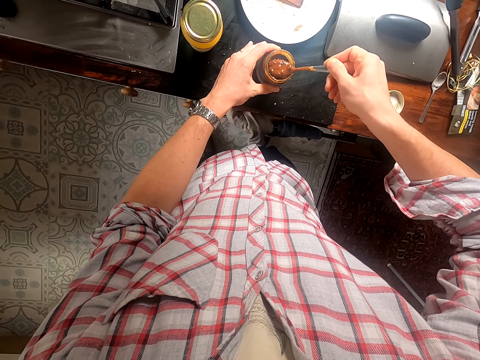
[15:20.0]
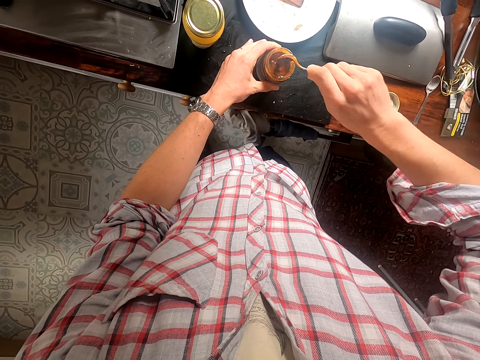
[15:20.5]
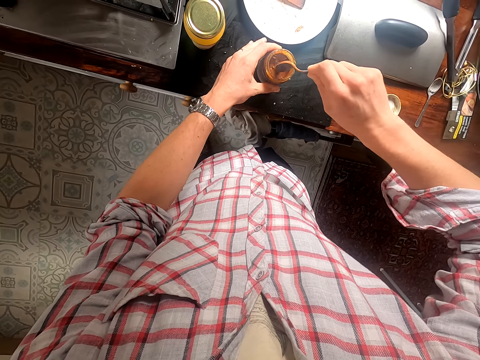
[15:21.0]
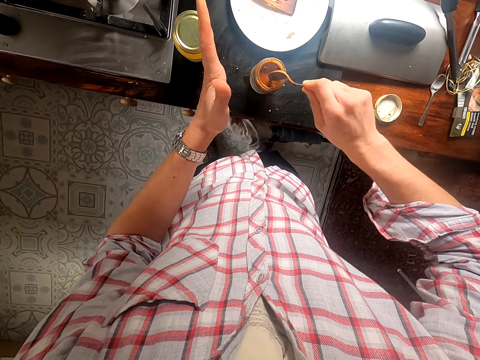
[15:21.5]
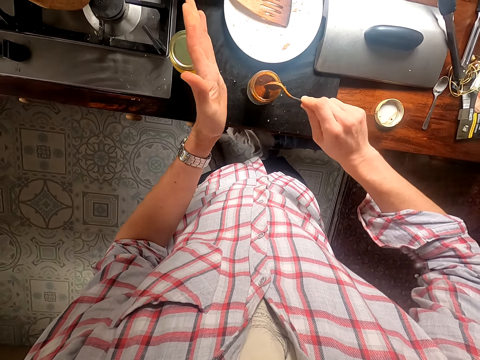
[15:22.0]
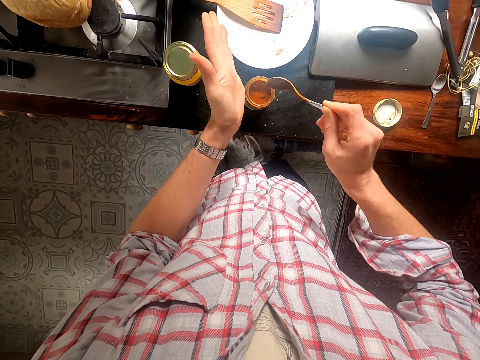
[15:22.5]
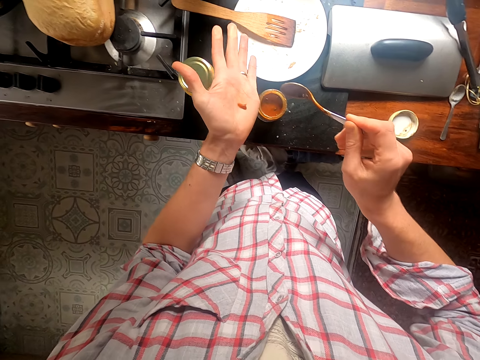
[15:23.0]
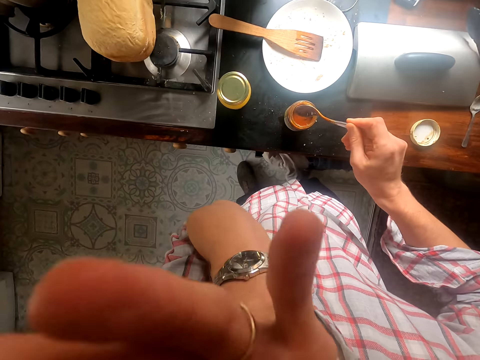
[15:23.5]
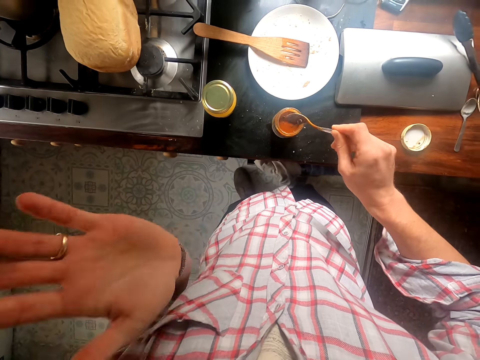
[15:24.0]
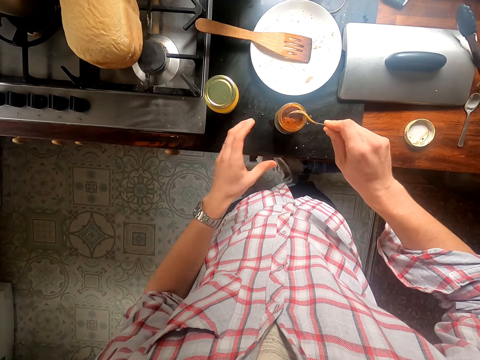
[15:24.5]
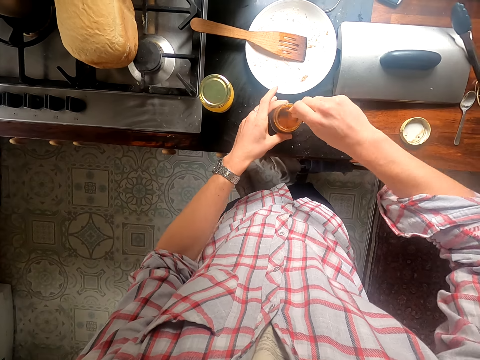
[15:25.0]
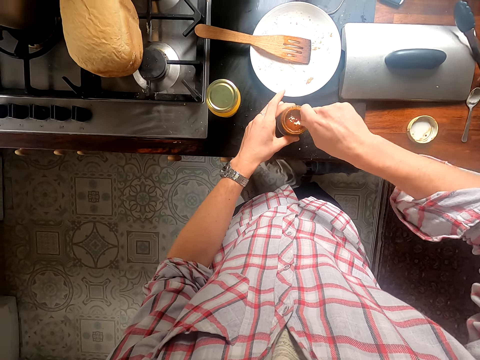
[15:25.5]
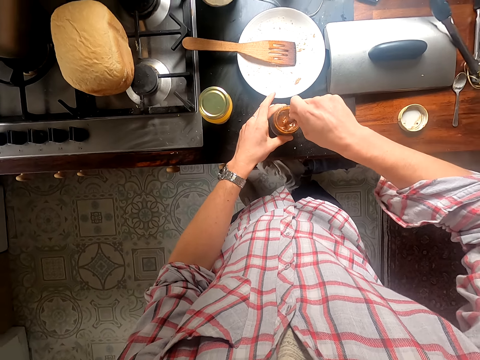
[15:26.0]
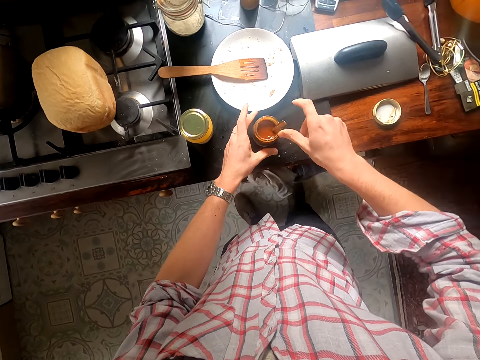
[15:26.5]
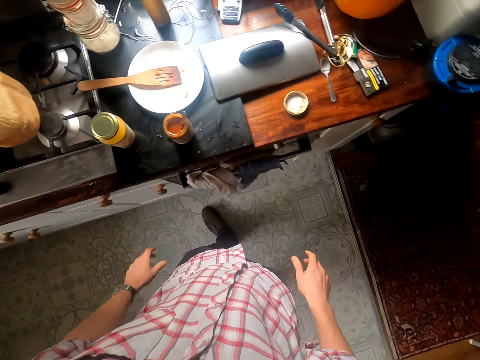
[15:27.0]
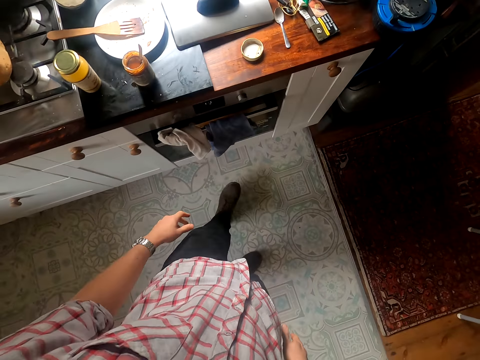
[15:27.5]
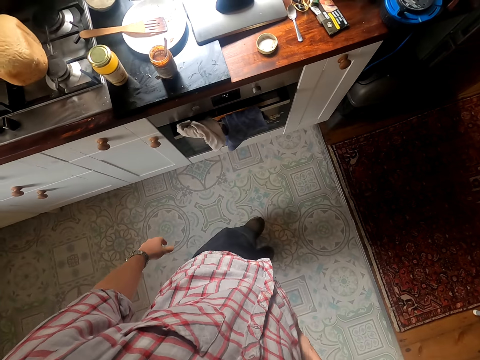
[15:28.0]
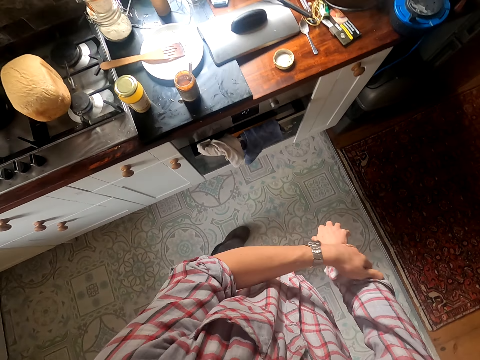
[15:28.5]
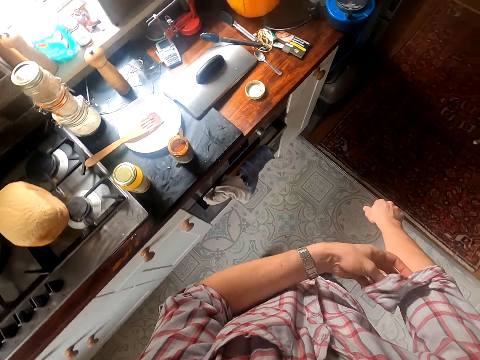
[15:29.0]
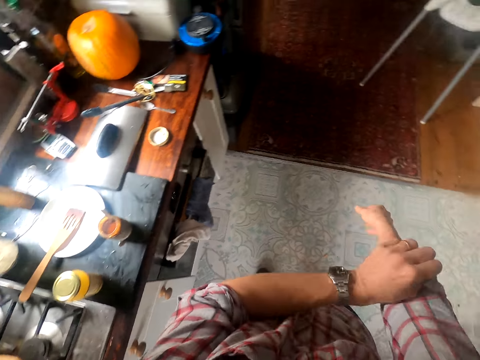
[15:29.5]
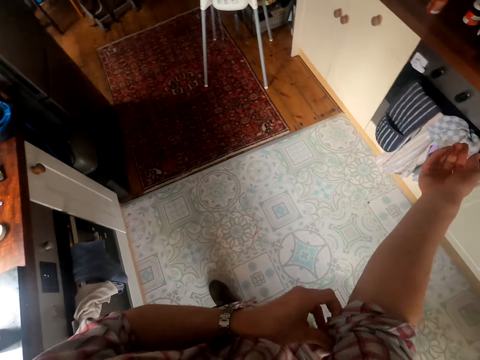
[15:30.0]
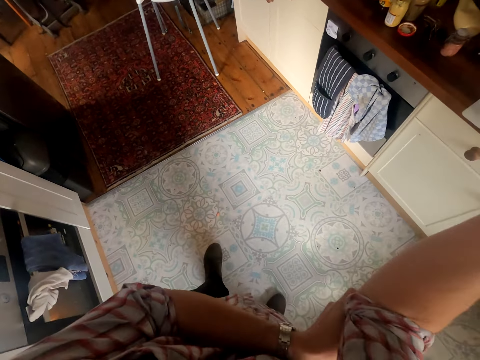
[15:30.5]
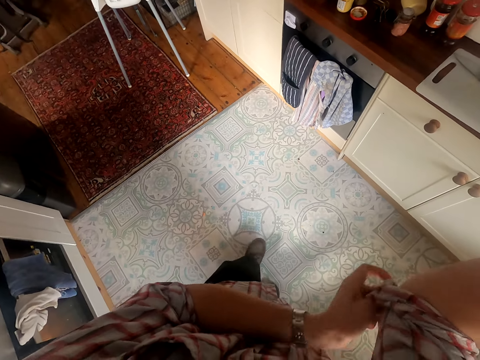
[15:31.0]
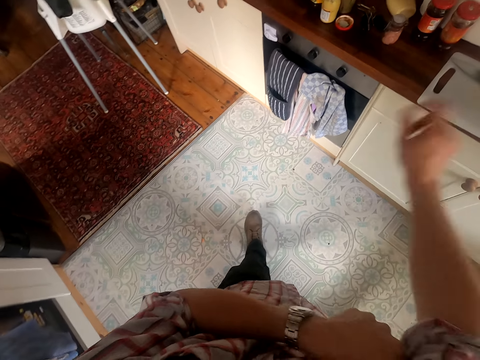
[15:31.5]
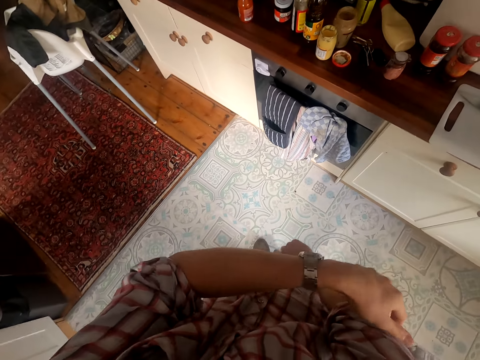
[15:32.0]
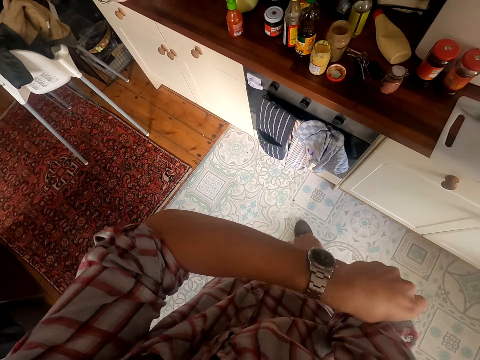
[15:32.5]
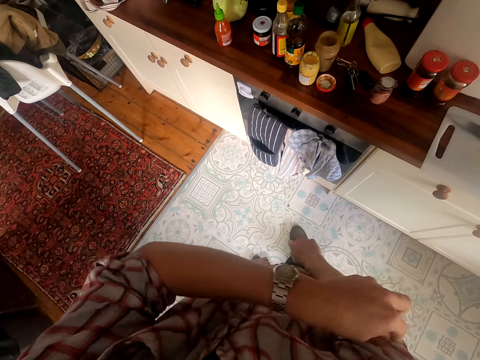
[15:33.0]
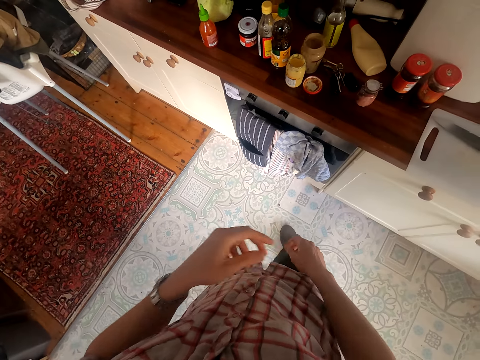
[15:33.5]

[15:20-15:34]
The camera wearer scoops a little of the tin's content on his hand. He tastes the paste from his hand. He stirs the spice mixture in a container. He folds his sleeve.

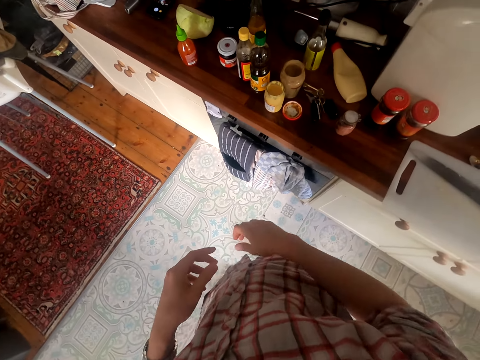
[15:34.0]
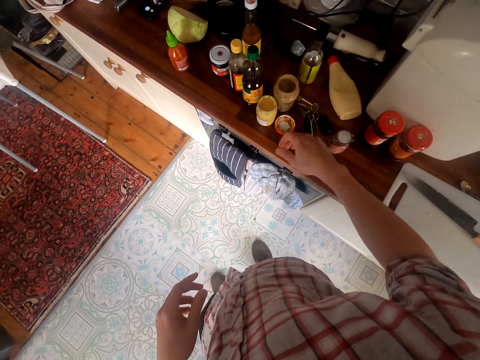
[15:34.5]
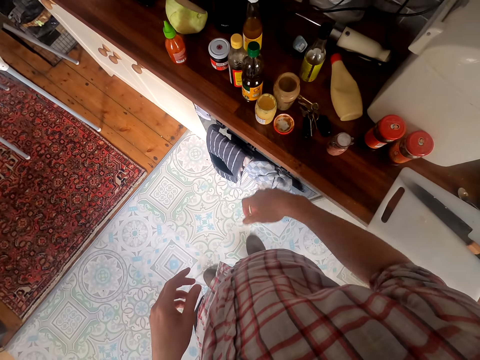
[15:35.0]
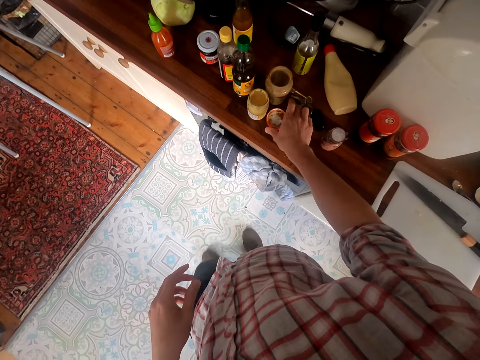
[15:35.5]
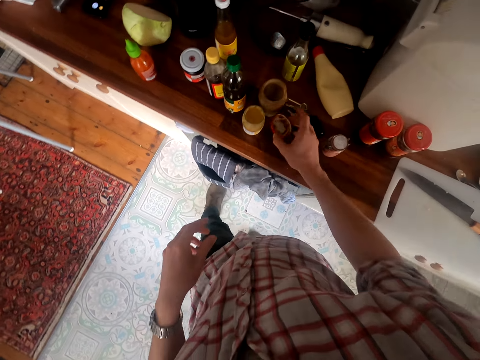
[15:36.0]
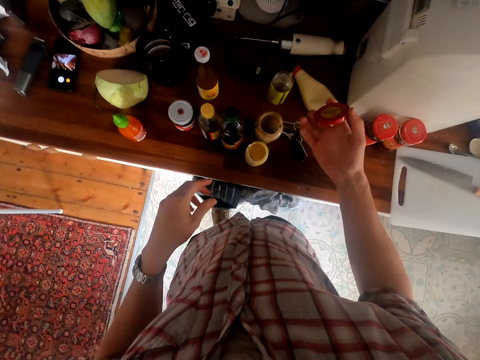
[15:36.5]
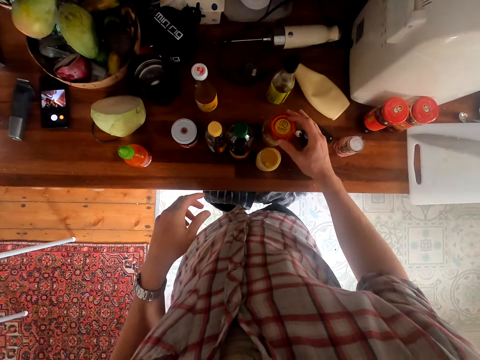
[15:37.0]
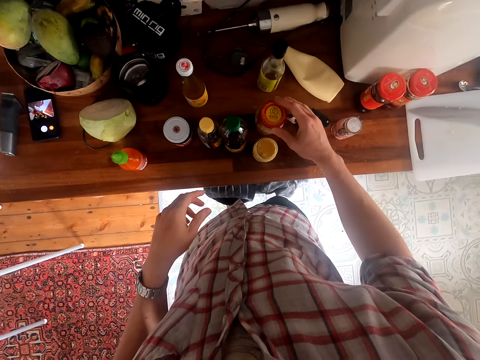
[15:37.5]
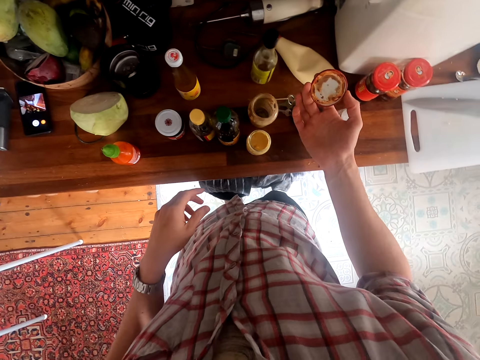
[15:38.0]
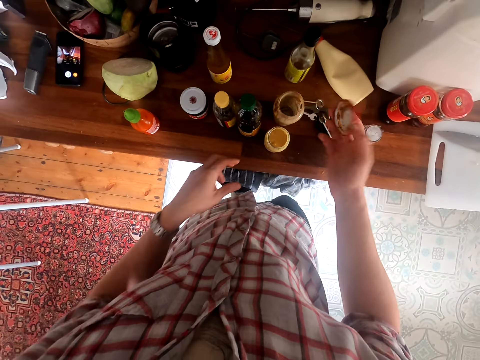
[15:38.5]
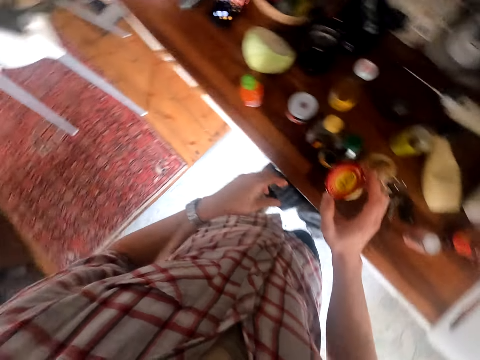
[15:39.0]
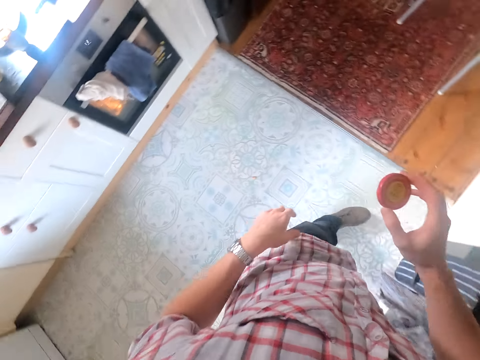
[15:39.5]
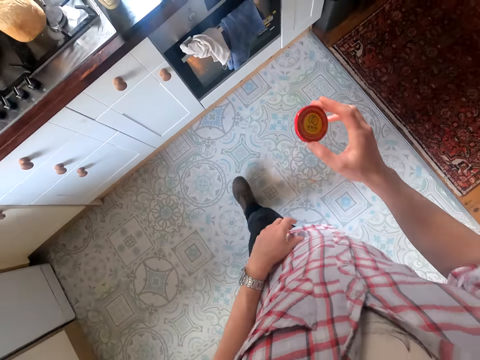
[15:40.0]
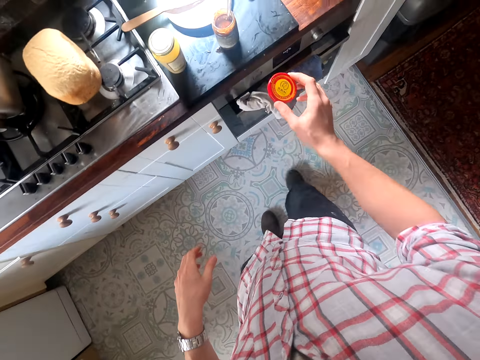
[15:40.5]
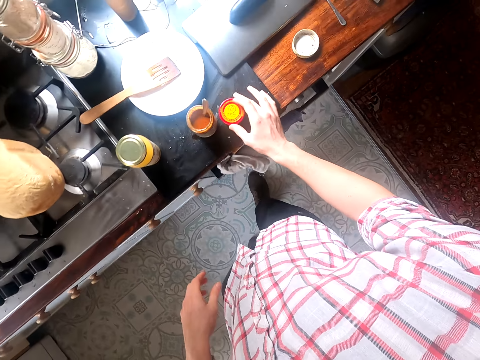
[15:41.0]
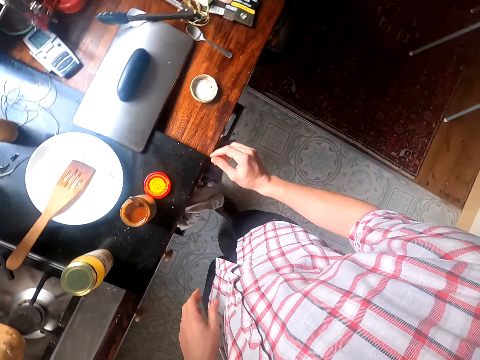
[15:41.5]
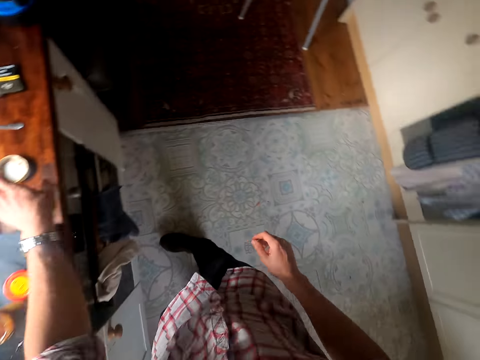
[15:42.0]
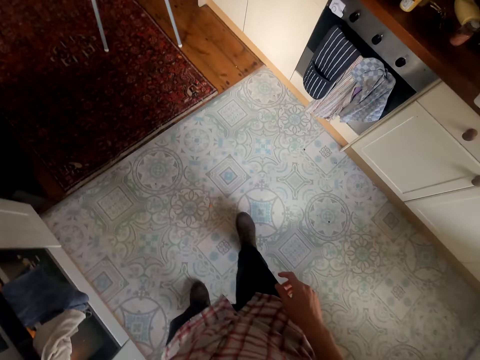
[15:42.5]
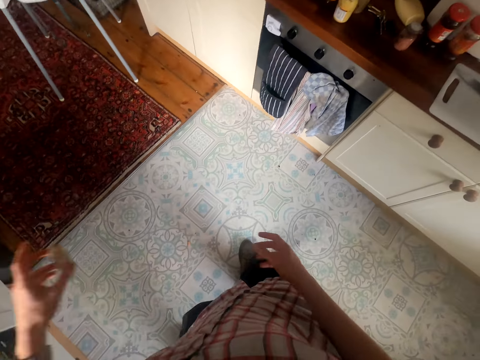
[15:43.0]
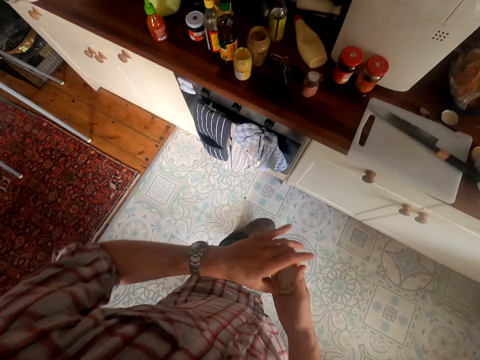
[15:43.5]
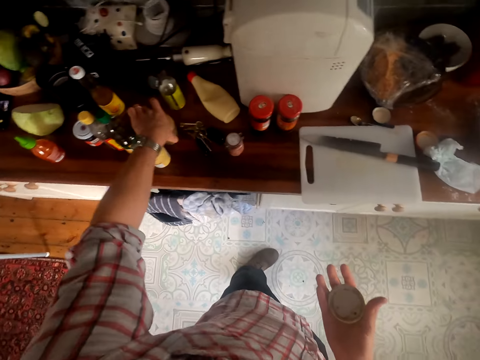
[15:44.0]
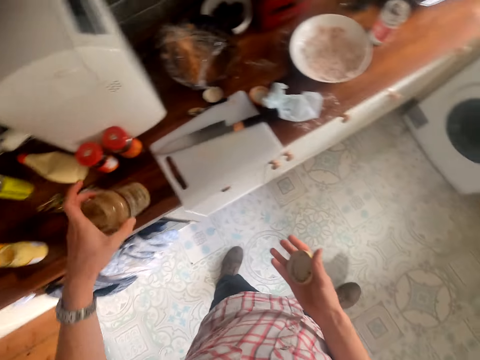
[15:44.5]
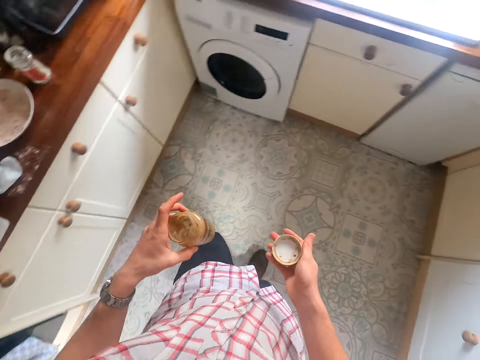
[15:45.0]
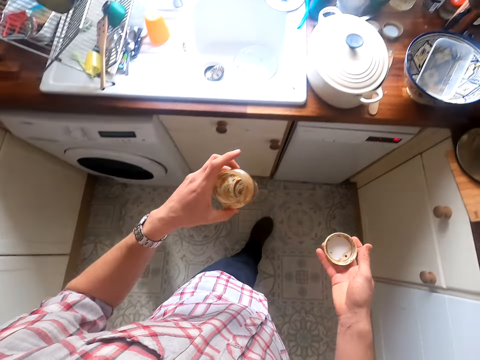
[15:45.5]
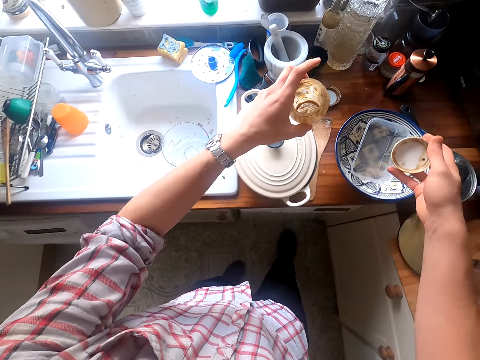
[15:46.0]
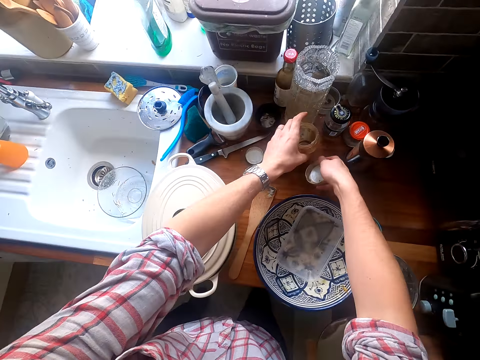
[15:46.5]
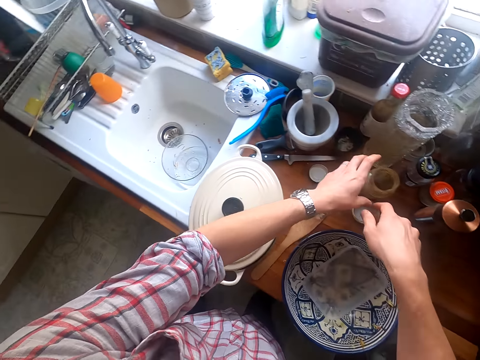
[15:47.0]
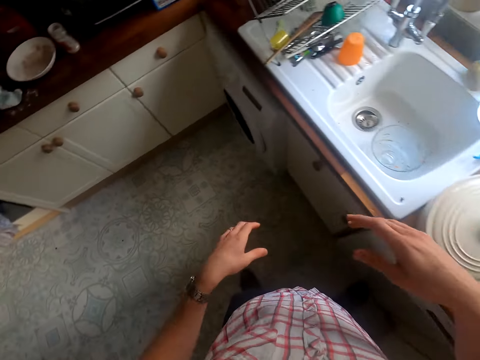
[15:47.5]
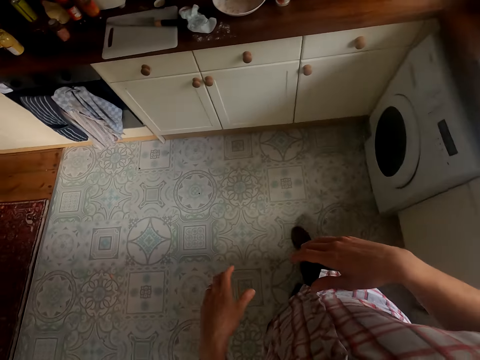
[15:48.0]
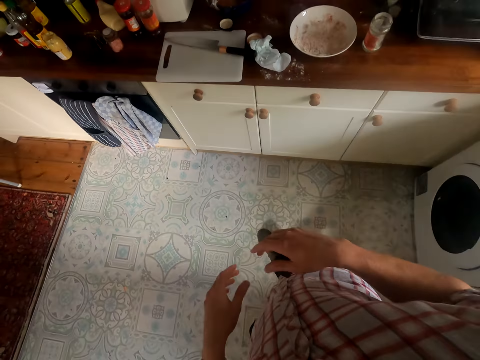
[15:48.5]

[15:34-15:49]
The camera wearer picks up a tin's top from the counter. They place the tin's top on top of the tin. They put the tin's top onto the counter. They pick up the tin's top from the counter. They pick up the tin from the counter. They put the tin onto the counter.
